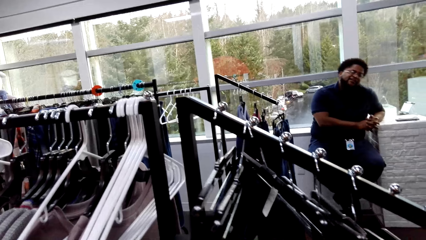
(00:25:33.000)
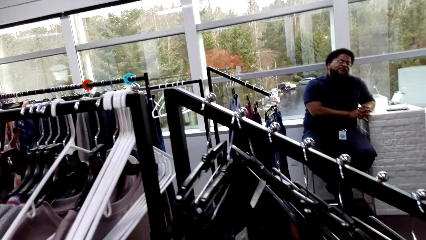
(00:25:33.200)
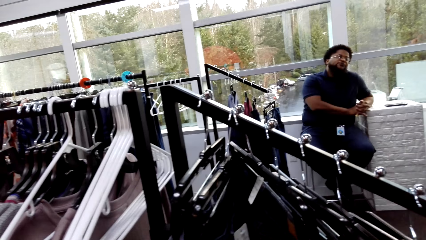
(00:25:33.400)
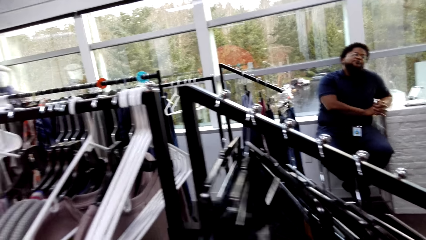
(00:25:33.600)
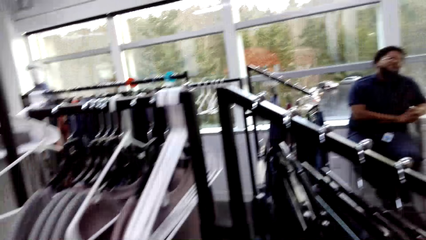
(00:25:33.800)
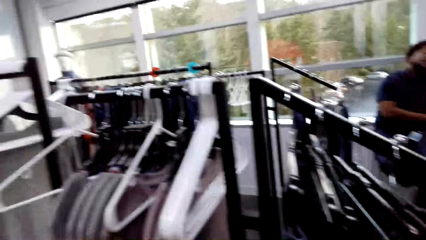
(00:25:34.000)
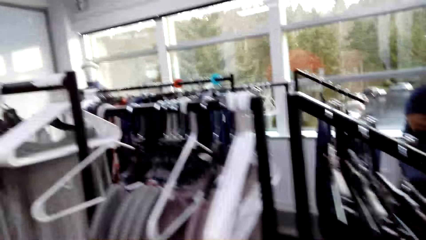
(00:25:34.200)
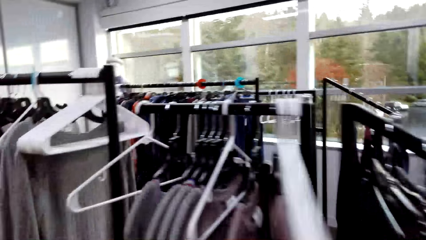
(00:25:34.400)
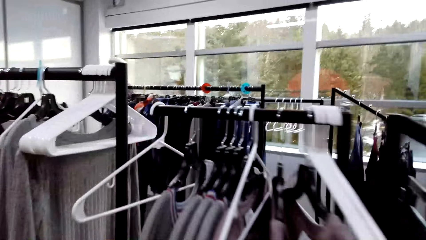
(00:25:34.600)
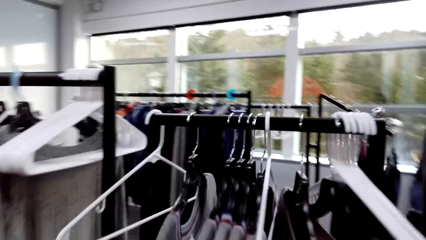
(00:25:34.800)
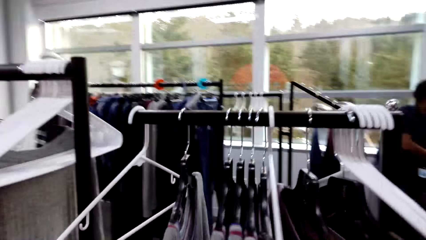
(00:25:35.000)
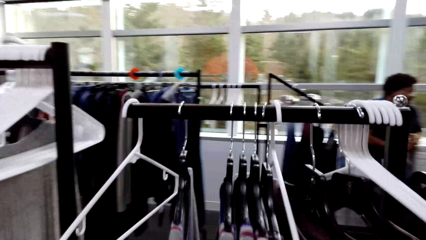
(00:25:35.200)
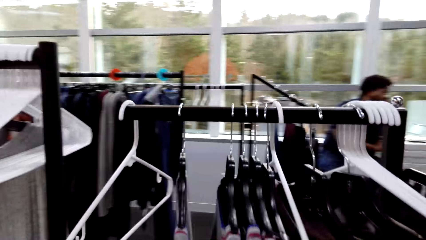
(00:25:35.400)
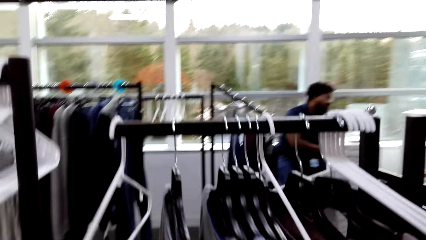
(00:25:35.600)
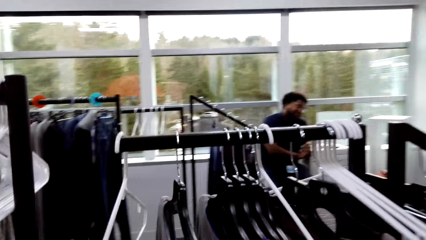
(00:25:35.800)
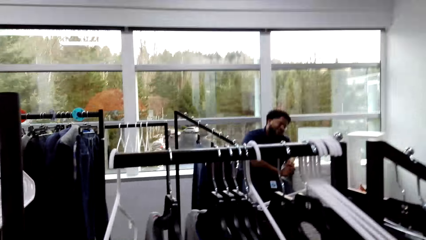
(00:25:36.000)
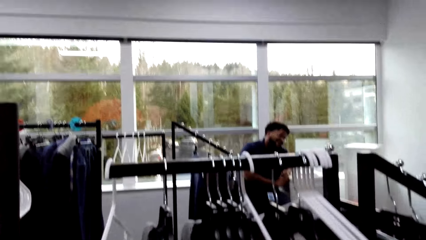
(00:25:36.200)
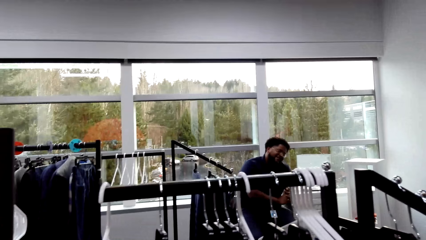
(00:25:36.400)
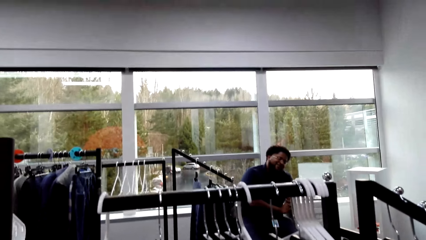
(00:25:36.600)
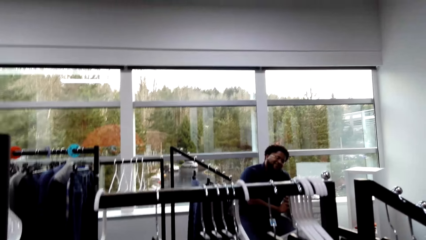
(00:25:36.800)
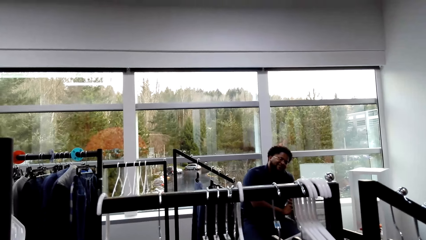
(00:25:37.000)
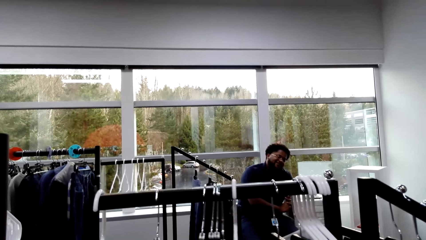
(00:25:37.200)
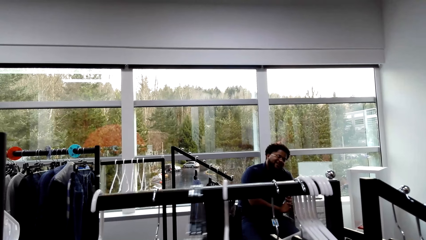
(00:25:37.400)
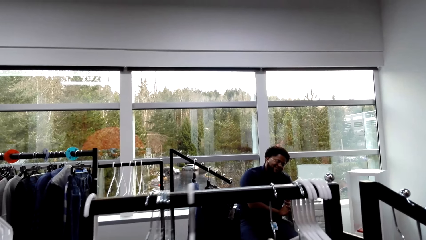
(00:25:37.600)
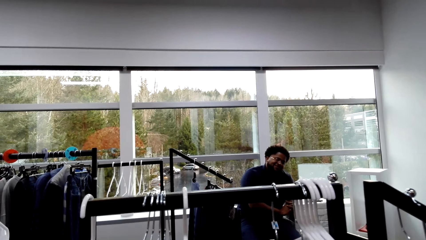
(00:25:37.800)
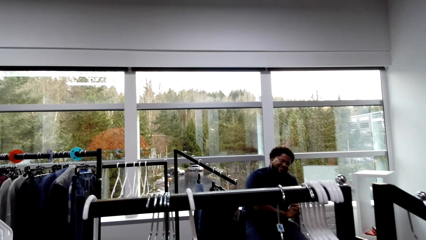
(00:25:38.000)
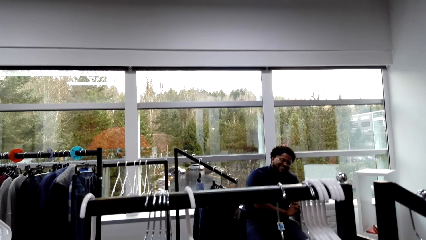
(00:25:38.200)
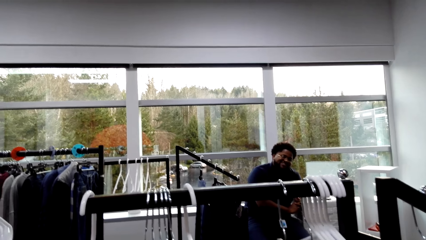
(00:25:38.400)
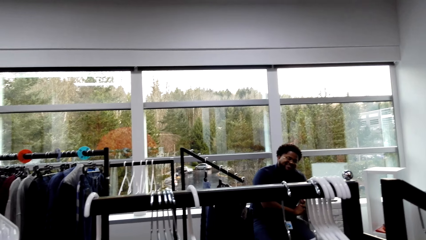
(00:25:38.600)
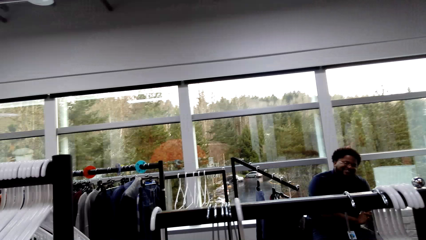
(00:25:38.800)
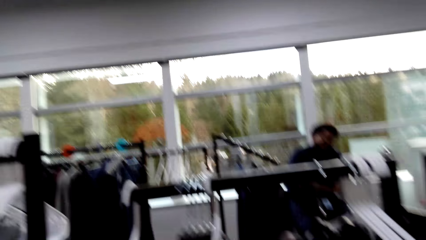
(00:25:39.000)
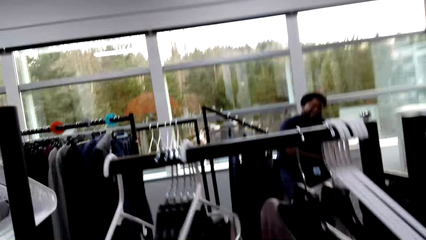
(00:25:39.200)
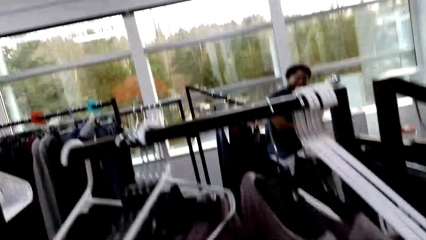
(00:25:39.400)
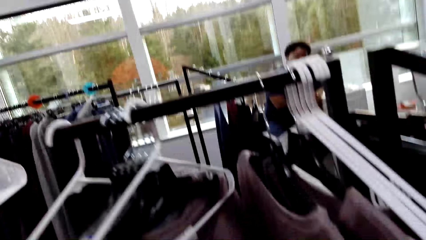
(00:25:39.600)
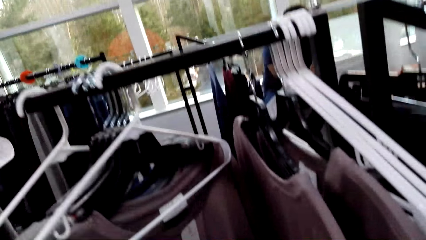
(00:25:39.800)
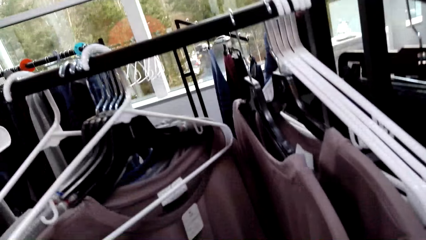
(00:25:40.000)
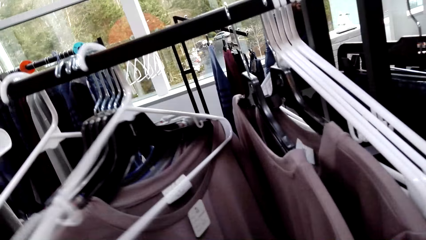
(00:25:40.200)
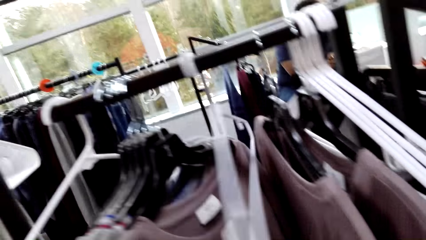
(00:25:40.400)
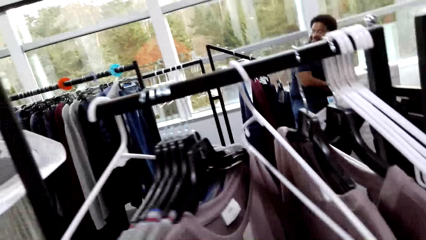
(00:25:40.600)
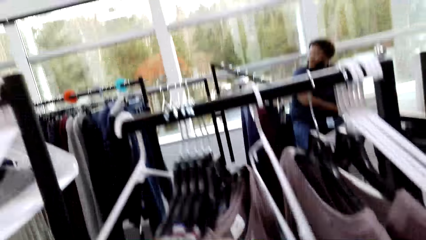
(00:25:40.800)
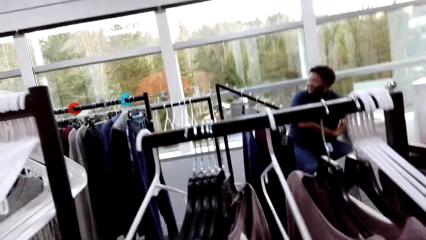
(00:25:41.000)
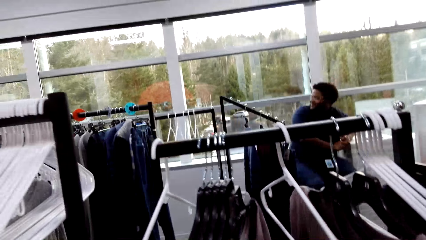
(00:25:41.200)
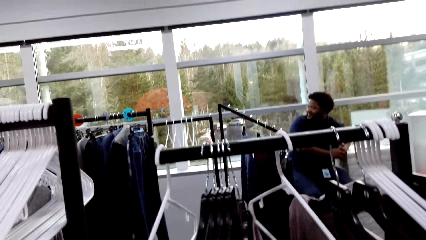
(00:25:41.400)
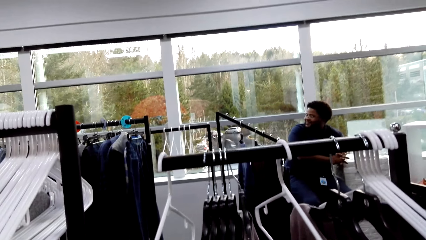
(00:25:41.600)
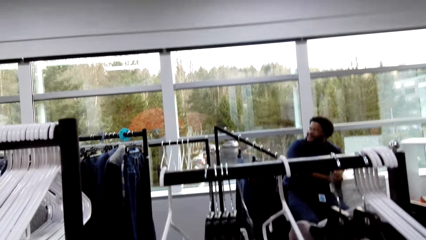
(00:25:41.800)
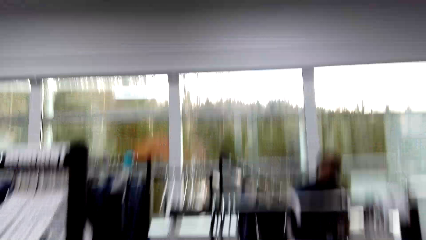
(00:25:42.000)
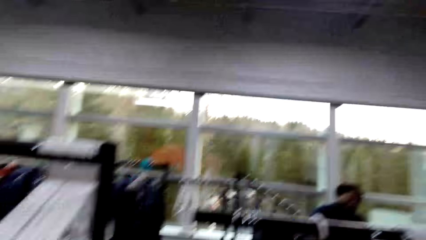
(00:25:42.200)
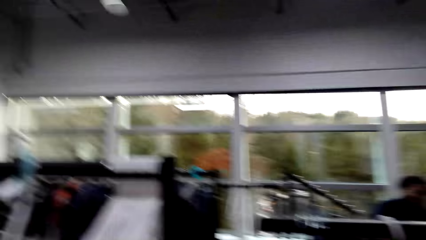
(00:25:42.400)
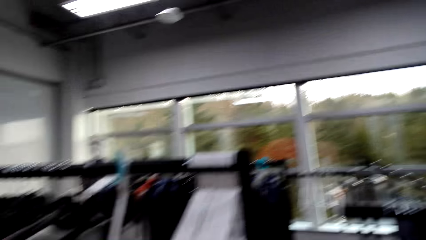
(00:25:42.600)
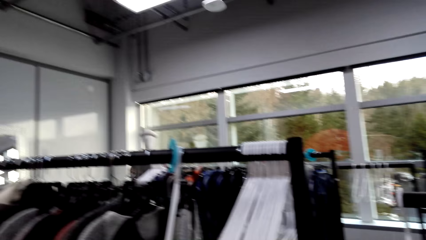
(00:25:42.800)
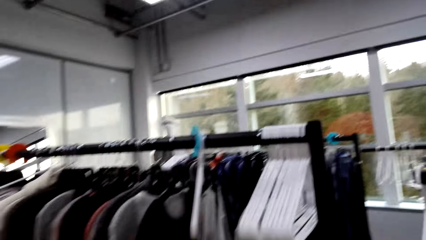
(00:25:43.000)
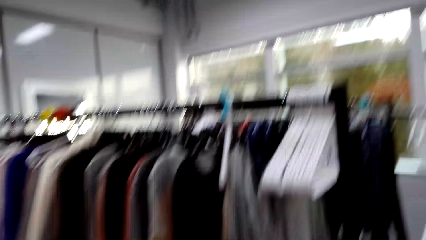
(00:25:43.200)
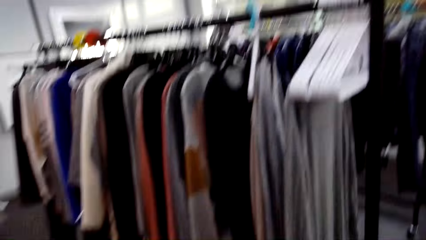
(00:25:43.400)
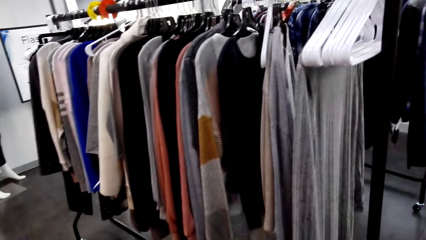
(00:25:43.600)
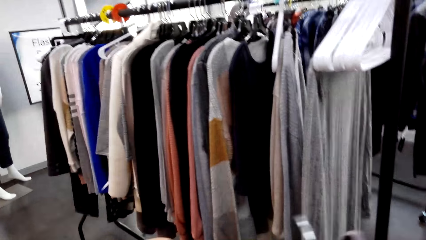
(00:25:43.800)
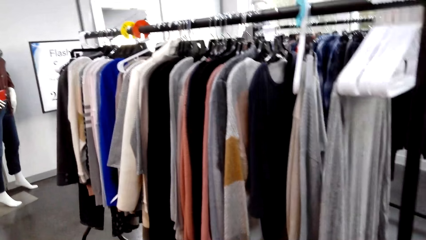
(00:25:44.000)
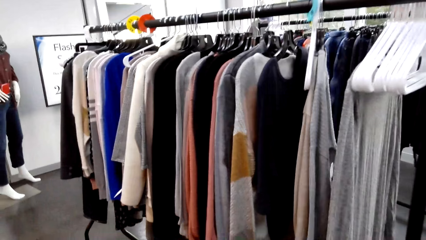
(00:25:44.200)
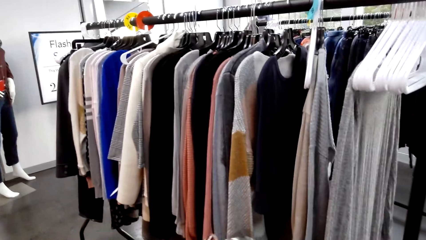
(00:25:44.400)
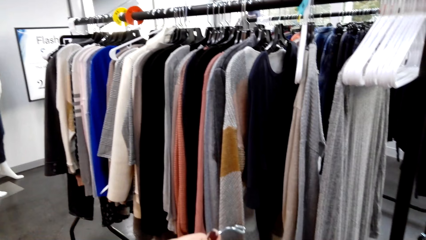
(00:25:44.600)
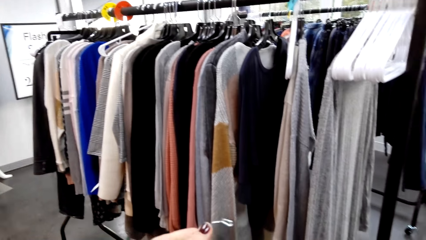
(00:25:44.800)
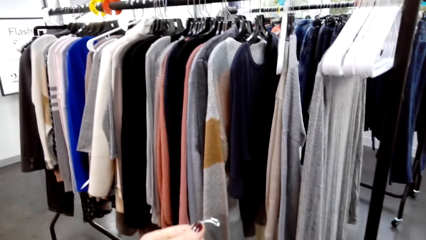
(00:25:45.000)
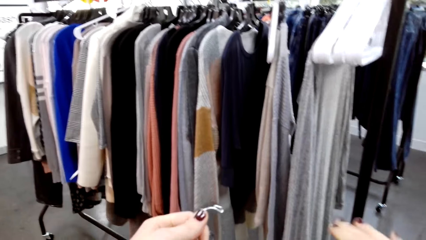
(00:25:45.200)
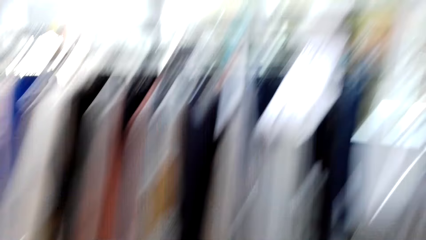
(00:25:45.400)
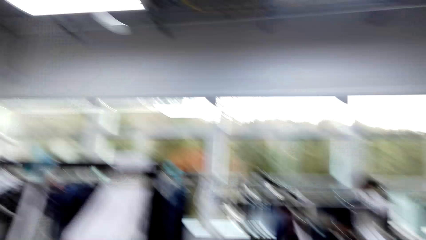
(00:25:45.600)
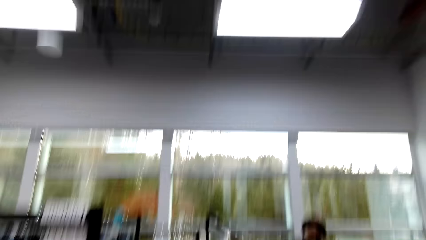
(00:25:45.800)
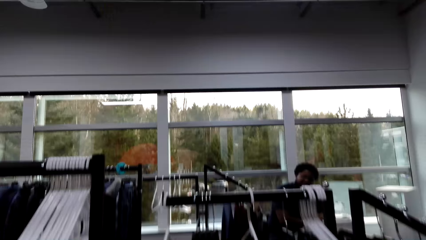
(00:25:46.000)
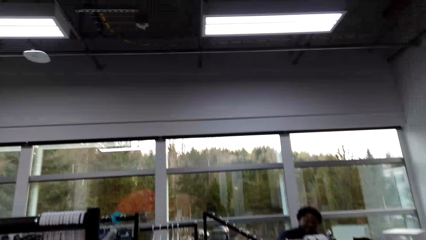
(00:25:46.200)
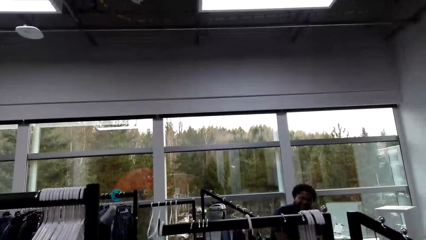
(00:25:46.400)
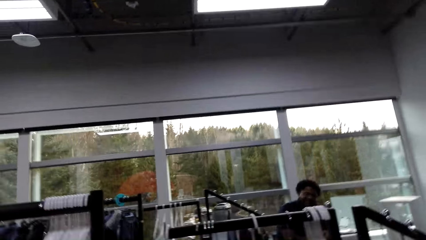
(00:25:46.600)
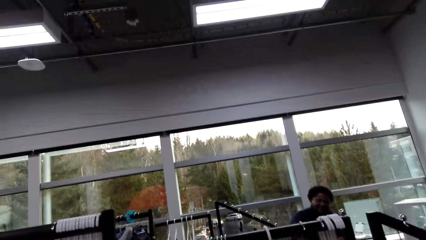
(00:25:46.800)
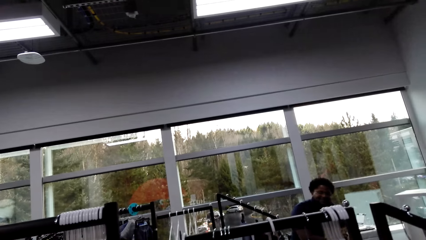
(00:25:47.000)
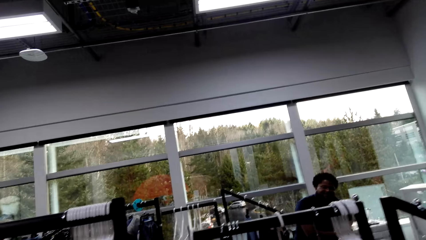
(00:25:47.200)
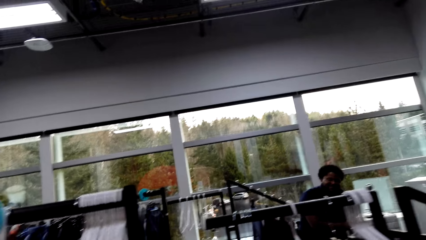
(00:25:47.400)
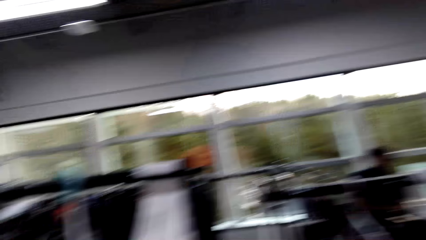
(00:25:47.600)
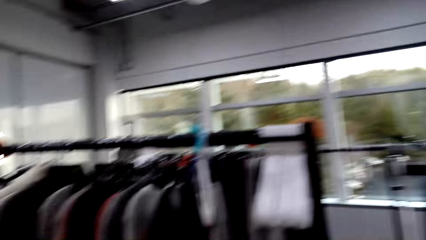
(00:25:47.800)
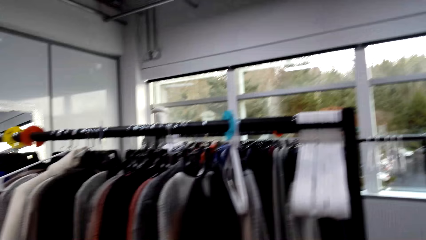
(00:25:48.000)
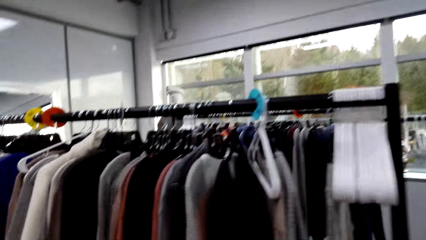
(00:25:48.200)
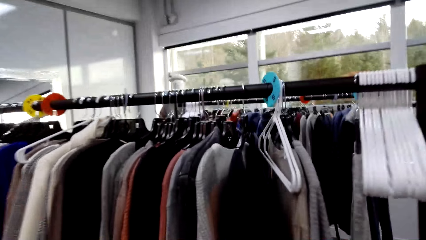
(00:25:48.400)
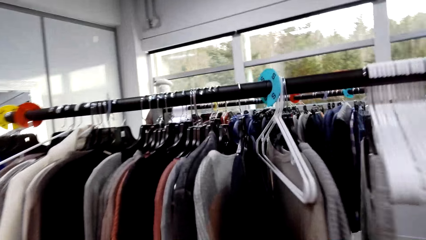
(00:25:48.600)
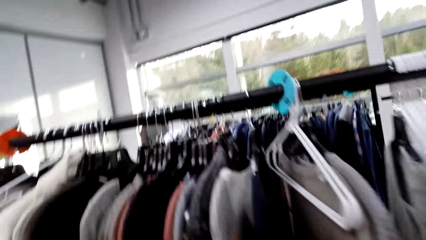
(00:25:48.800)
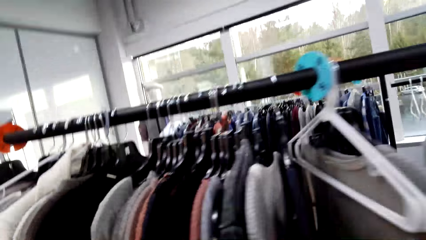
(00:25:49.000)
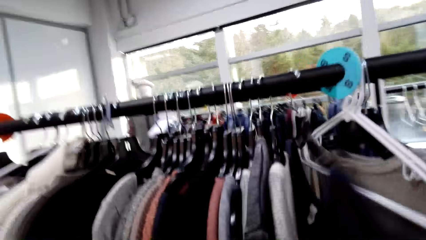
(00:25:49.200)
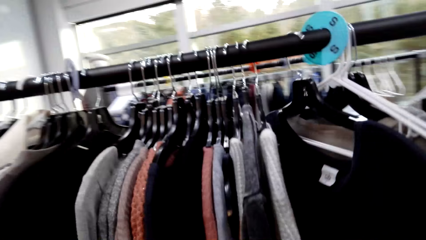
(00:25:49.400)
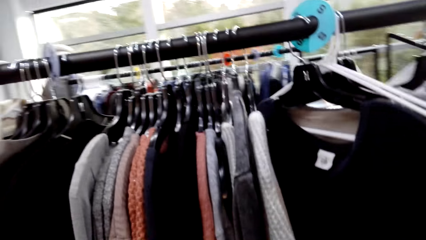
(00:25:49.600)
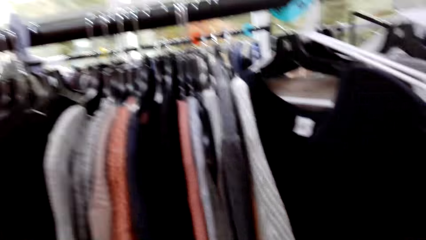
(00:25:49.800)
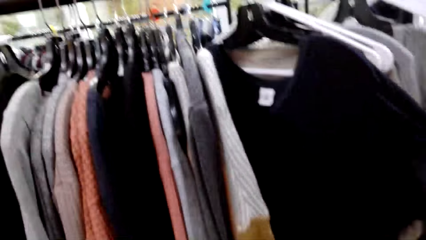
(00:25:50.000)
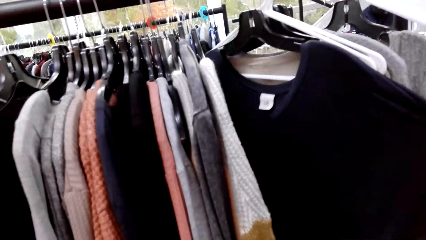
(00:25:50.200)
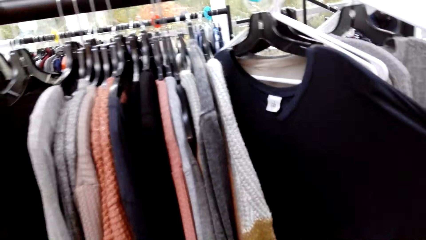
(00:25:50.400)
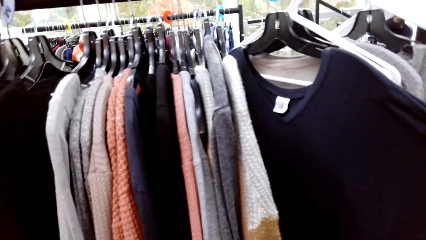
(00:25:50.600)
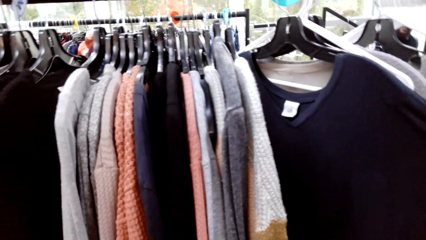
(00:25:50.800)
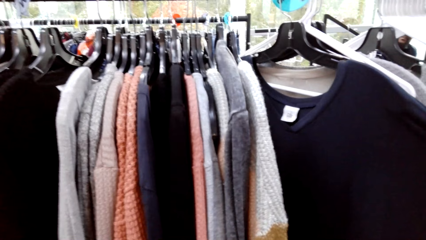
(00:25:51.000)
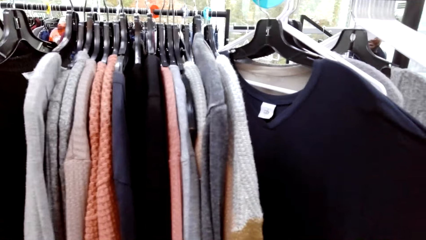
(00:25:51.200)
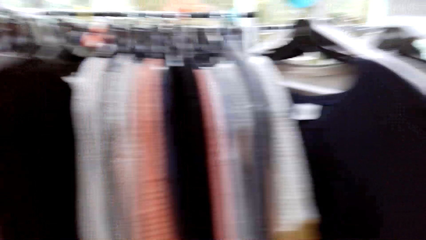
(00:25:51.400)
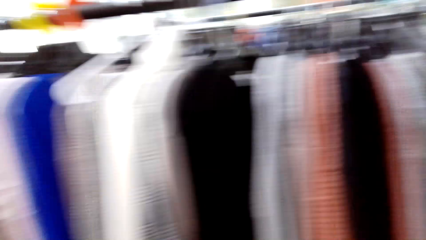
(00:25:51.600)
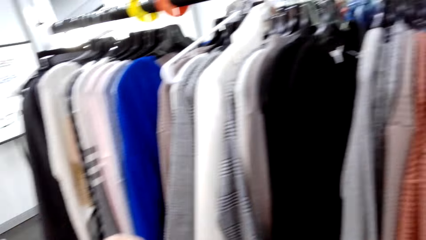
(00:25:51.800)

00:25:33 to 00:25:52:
The camera wearer sorts the trousers. They look at the clothes. They talk to a person. They sample the clothes. They unhang a cloth. They do something. They look on the clothes. They communicate with the person. They sample the clothes.
